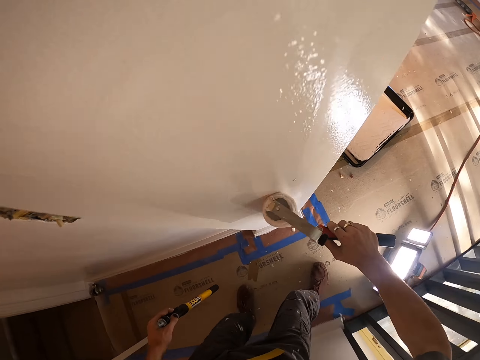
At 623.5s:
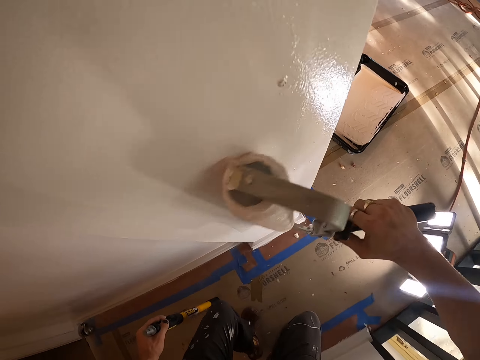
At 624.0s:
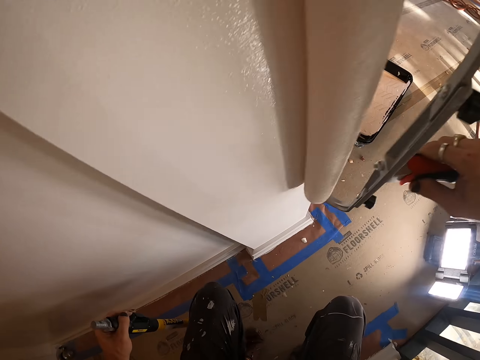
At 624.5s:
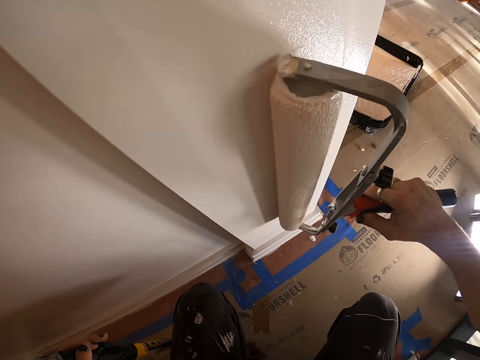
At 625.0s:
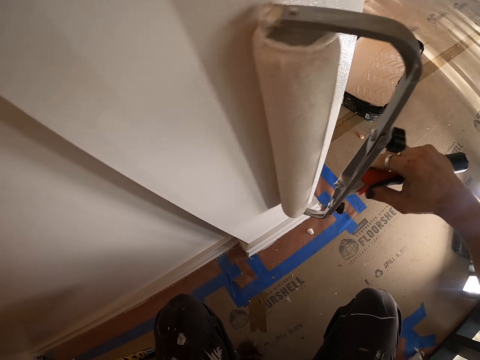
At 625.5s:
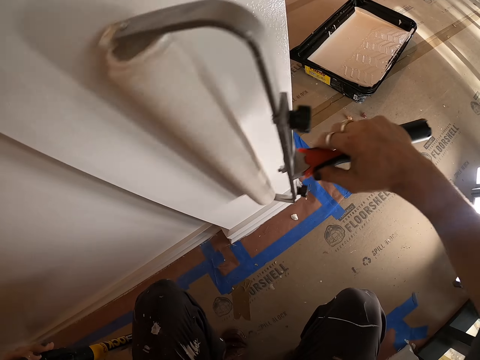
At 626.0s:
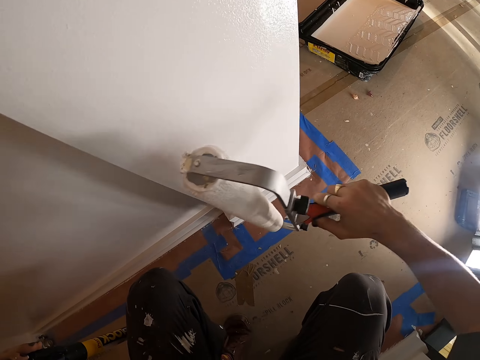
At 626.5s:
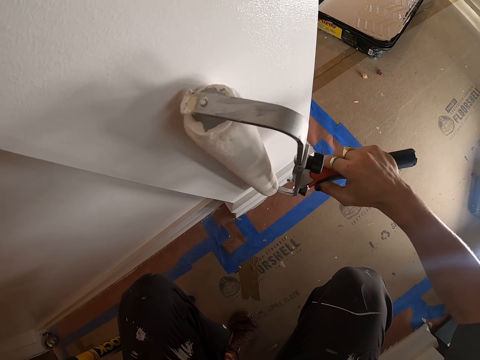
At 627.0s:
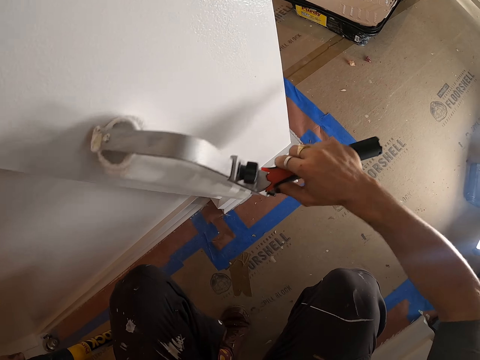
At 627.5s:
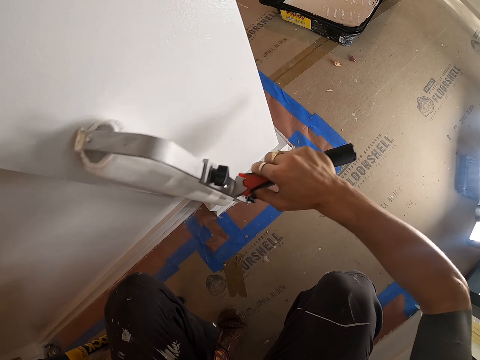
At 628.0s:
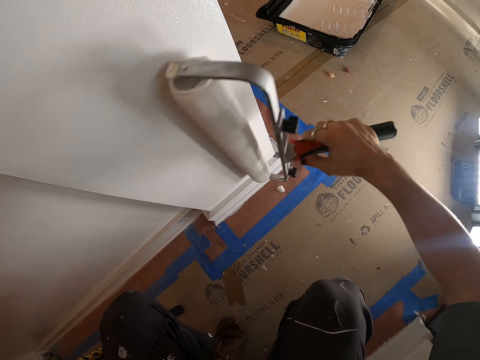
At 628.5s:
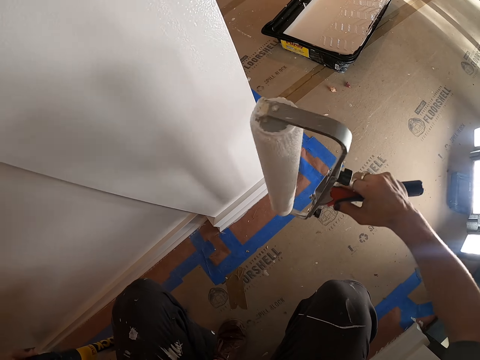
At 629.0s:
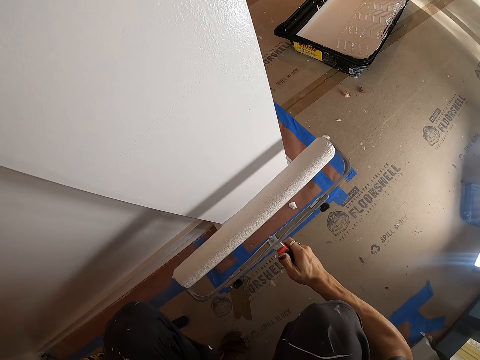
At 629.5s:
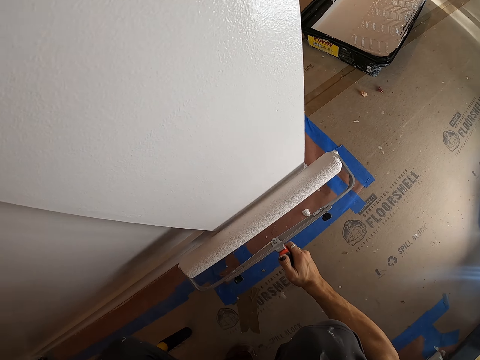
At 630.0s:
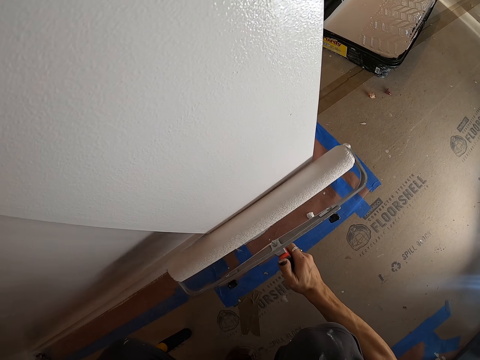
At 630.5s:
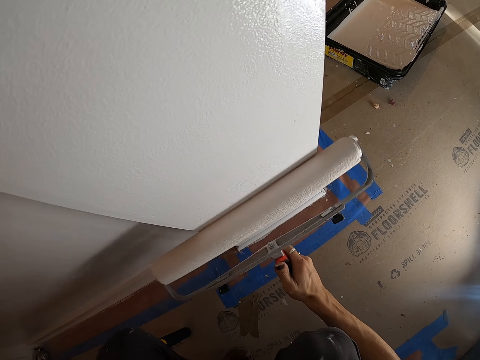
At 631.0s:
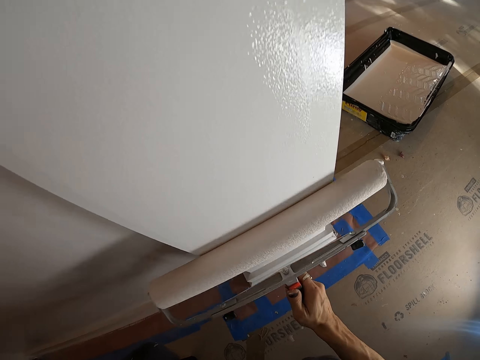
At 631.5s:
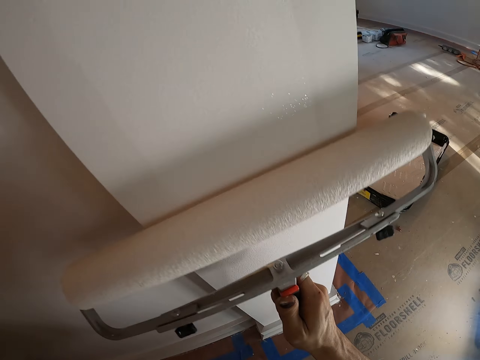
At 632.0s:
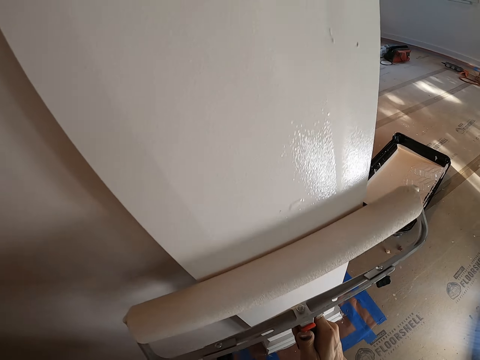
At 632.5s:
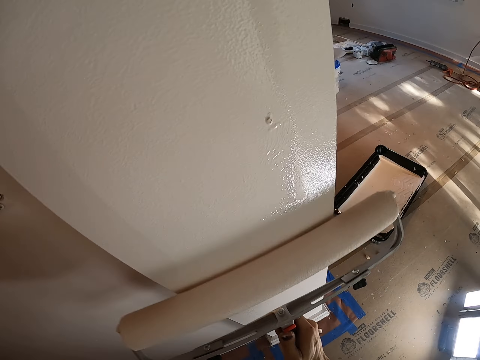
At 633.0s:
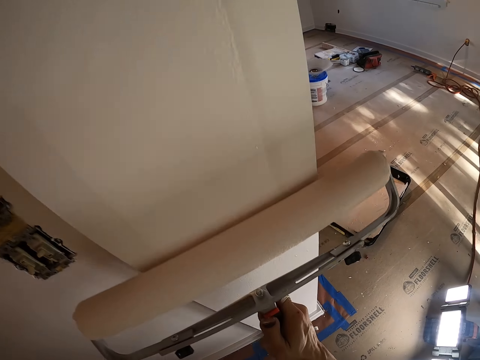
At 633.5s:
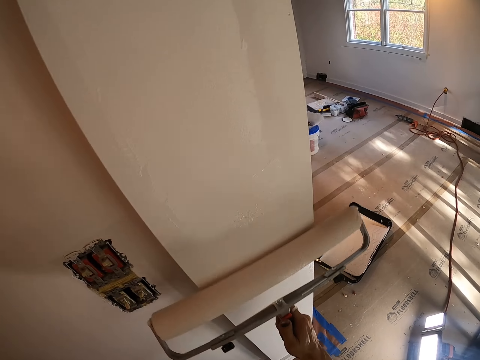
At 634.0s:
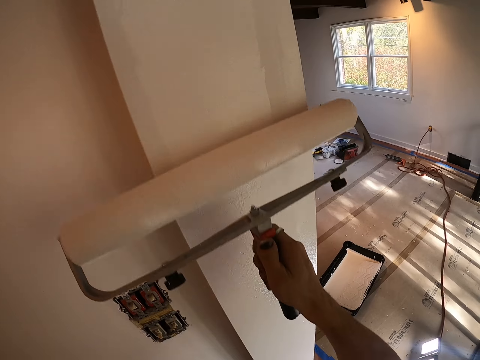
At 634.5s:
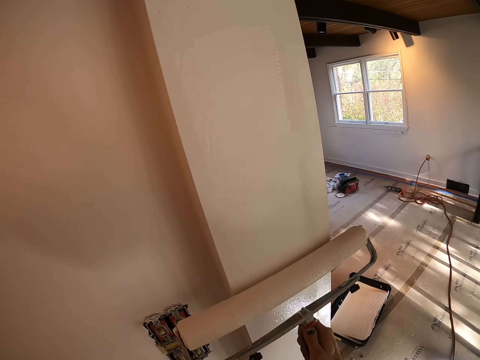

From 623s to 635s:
The camera wearer paints. They move the paint roller downwards. They paint. They move the paint roller downwards. They paint. They move the paint roller downwards. They paint.

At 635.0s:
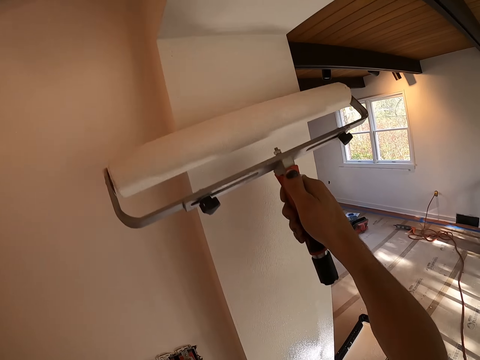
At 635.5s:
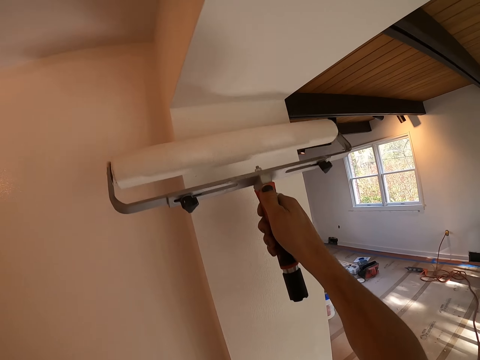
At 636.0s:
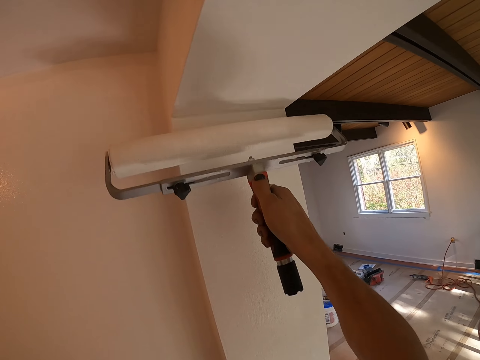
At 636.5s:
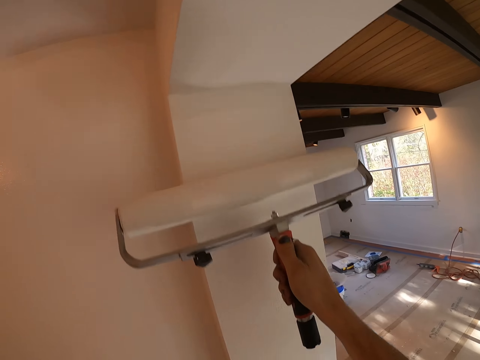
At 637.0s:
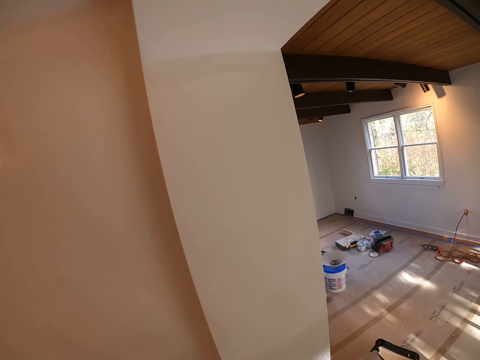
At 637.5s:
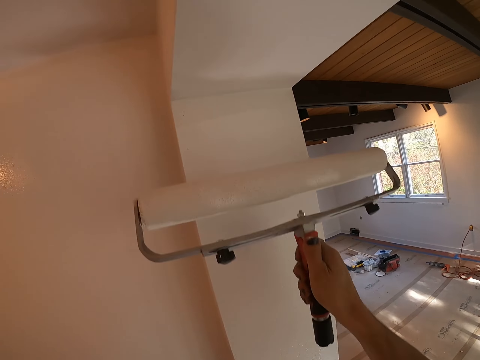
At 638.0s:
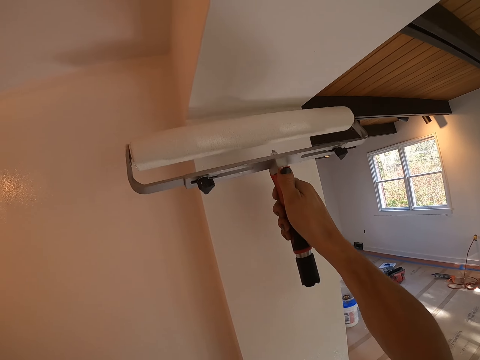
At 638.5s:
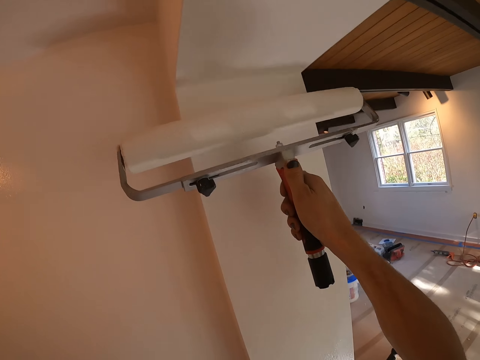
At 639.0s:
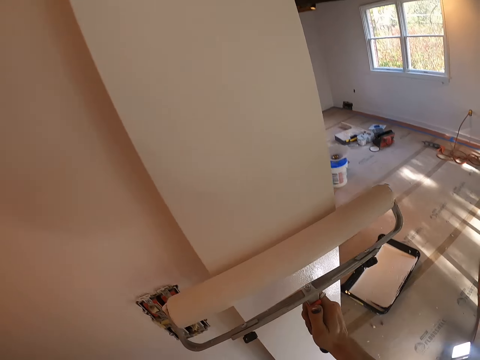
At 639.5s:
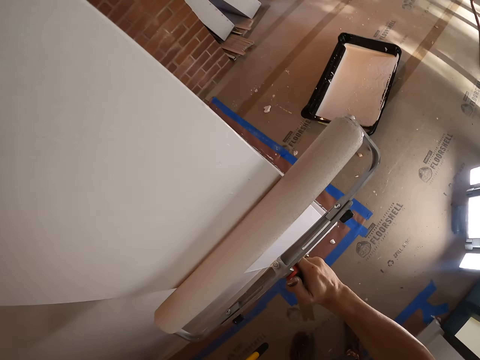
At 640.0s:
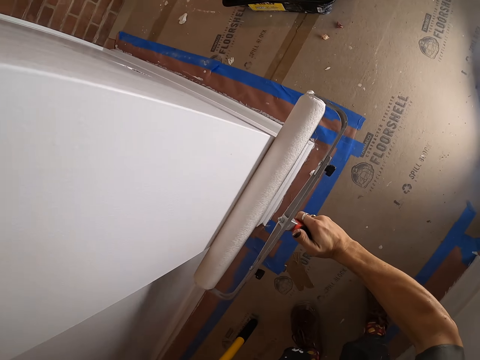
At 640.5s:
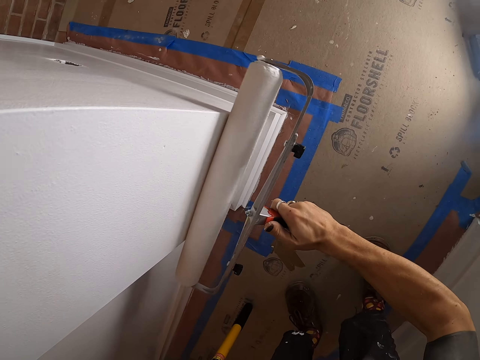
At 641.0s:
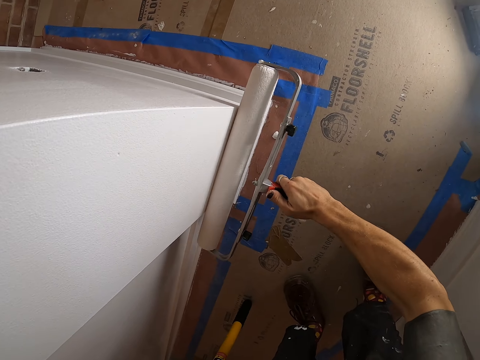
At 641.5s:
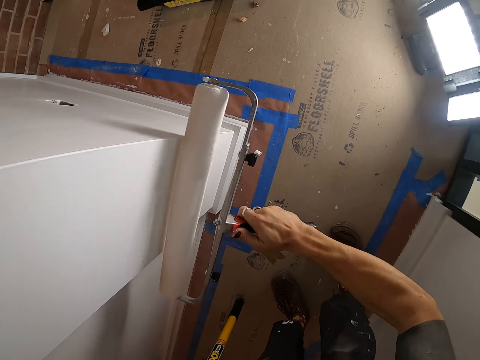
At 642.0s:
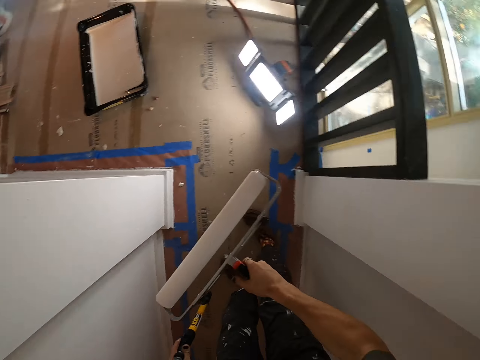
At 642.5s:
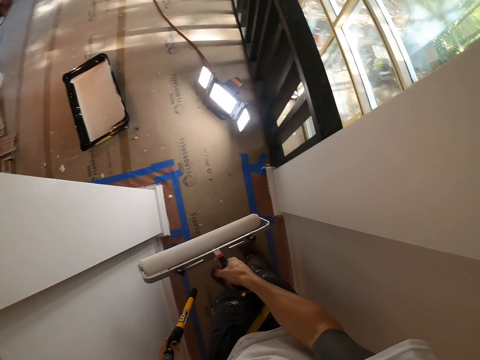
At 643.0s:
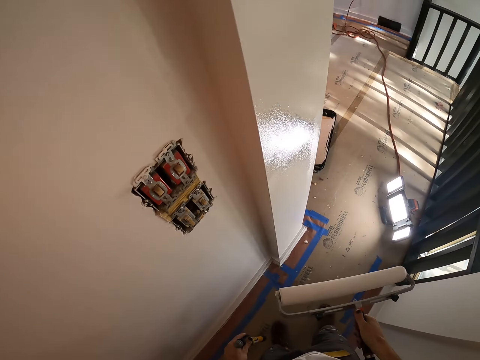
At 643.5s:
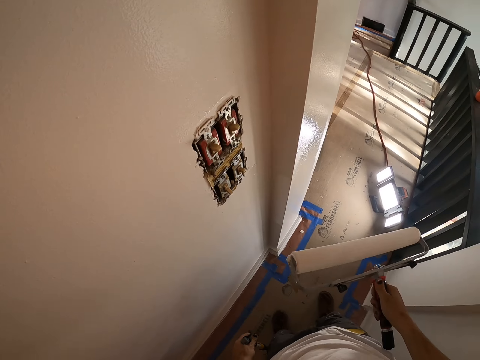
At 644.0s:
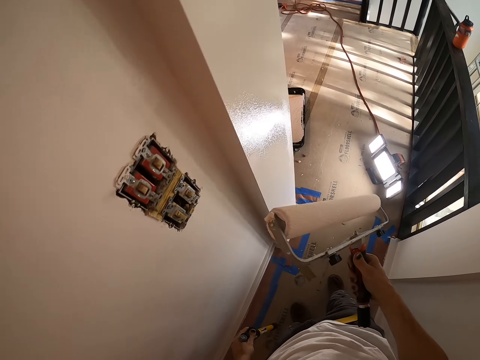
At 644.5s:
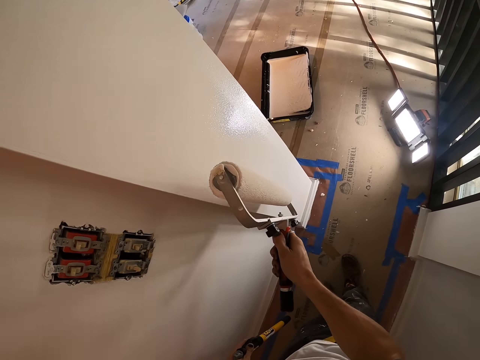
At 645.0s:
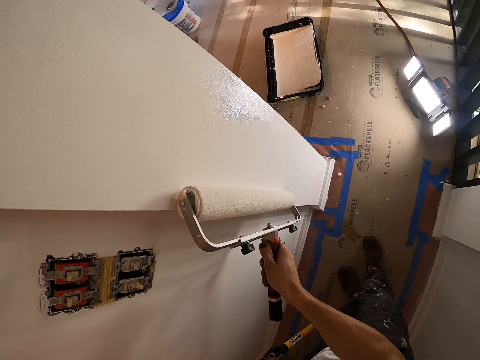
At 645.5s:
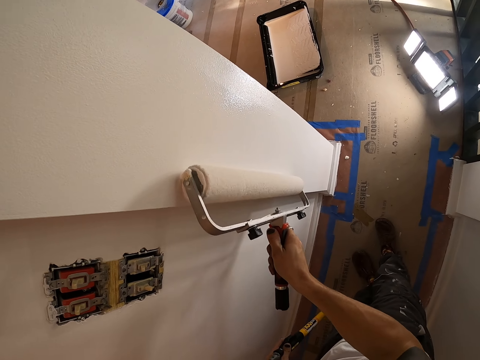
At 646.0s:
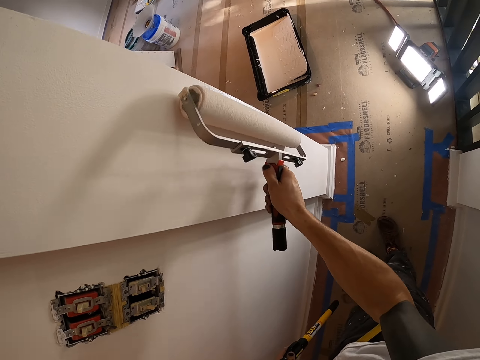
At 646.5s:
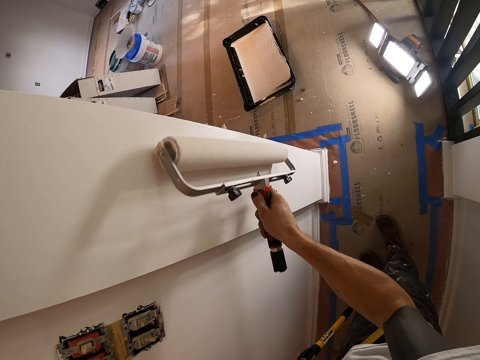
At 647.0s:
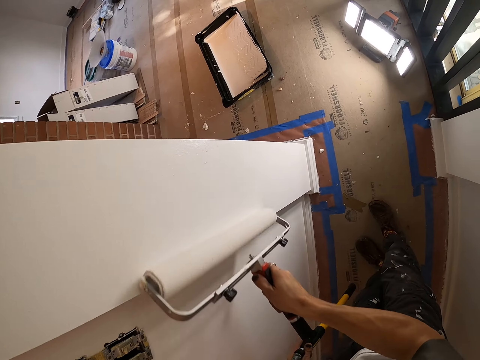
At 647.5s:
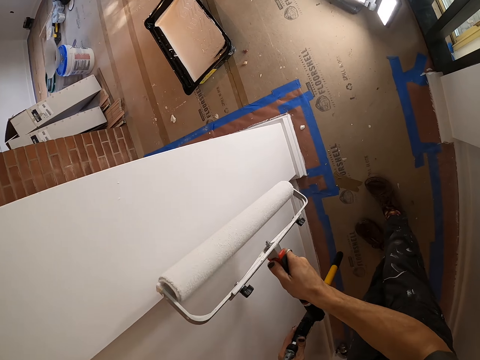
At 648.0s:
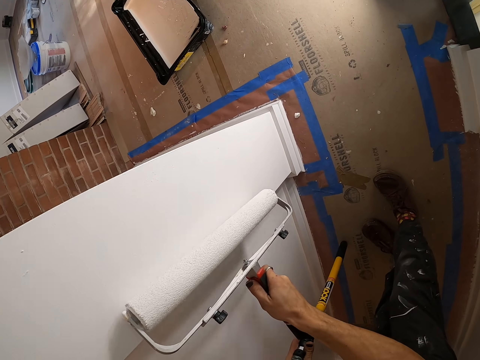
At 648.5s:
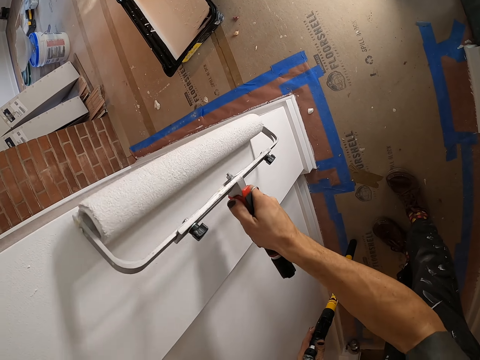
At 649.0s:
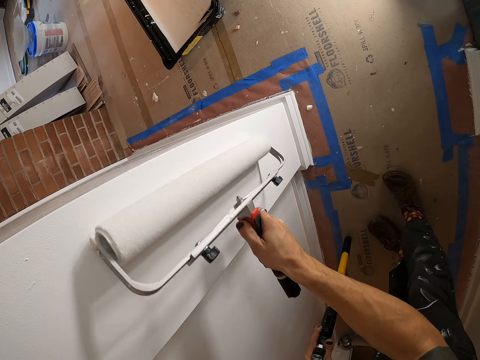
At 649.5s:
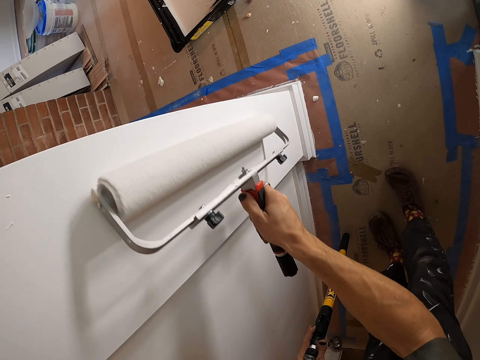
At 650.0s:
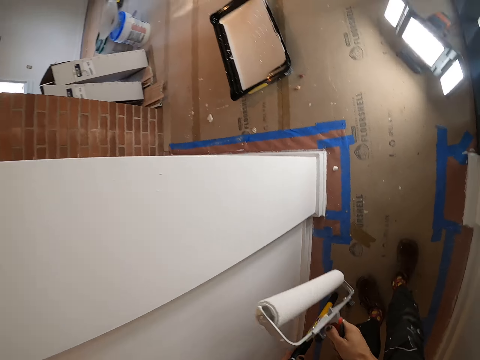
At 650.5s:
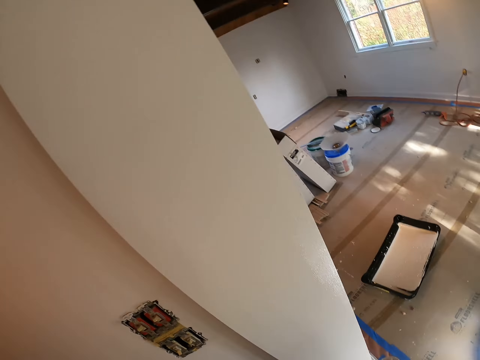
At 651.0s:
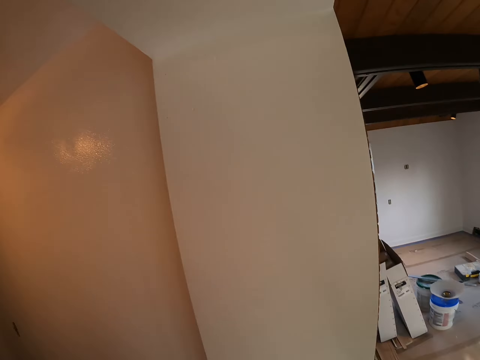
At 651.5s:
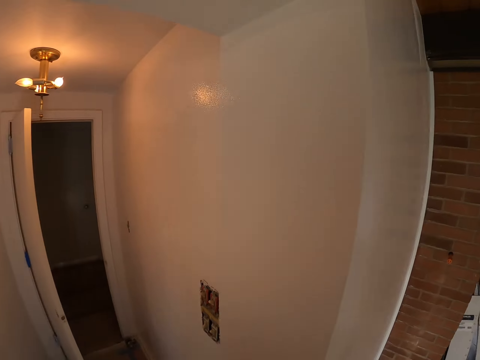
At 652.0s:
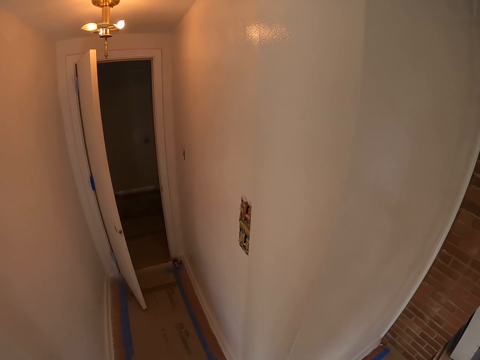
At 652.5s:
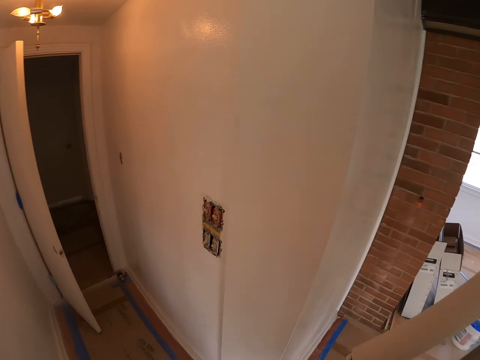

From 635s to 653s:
The camera wearer stops painting. They paint. They stop painting. They look around. They paint. They move the paint stick. They stop painting. They walk.
